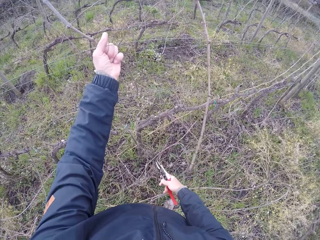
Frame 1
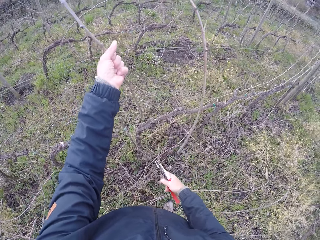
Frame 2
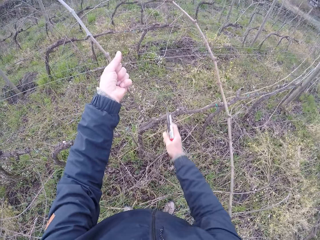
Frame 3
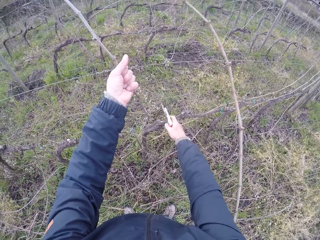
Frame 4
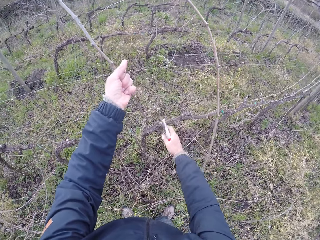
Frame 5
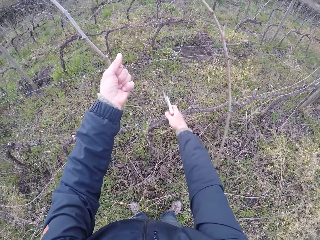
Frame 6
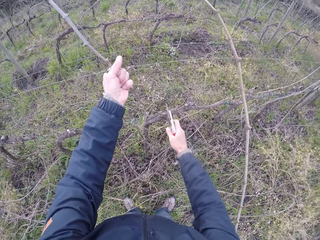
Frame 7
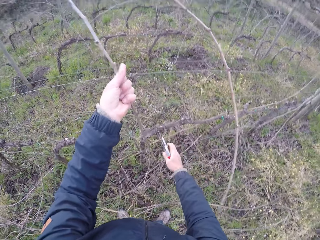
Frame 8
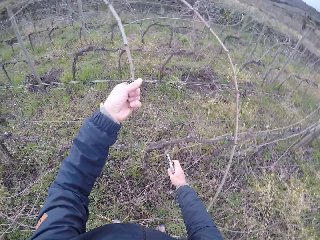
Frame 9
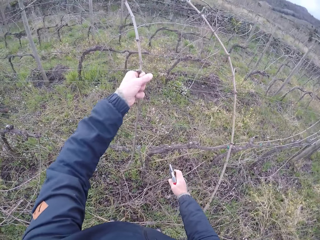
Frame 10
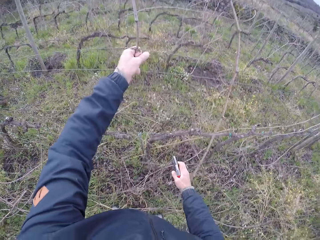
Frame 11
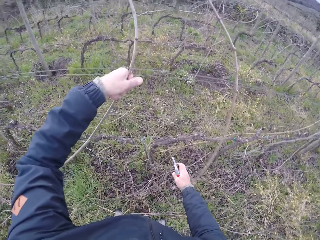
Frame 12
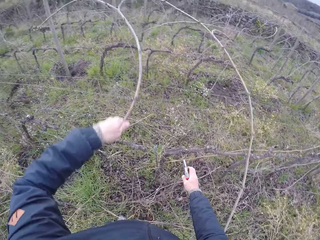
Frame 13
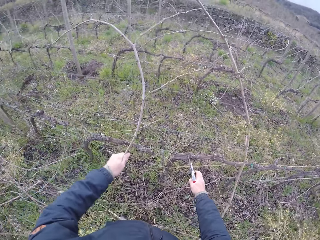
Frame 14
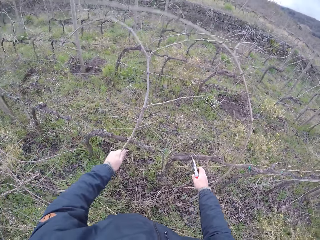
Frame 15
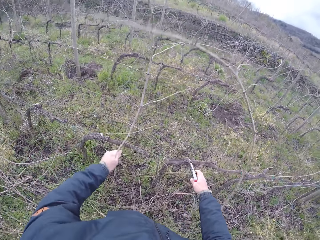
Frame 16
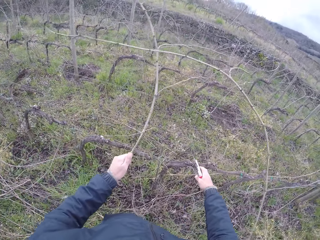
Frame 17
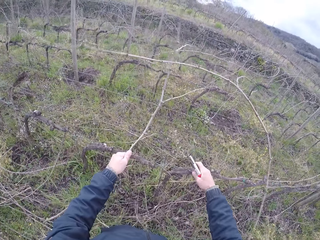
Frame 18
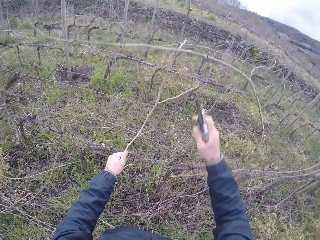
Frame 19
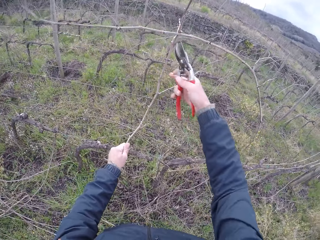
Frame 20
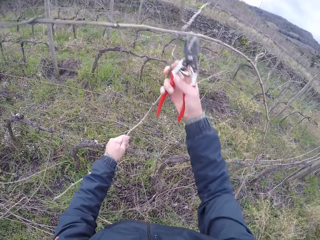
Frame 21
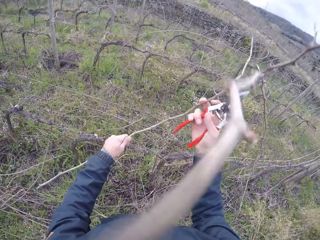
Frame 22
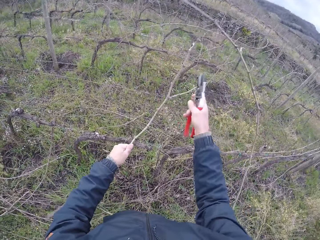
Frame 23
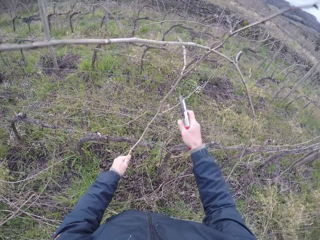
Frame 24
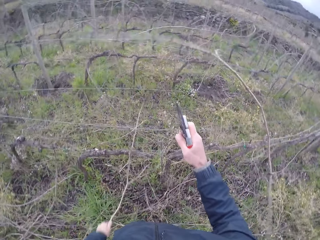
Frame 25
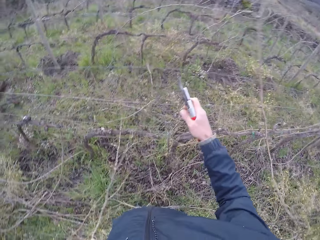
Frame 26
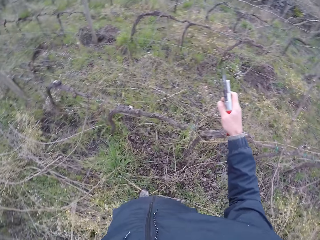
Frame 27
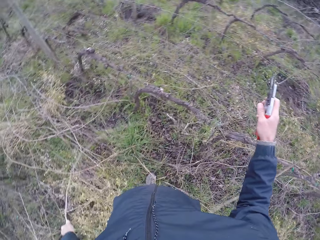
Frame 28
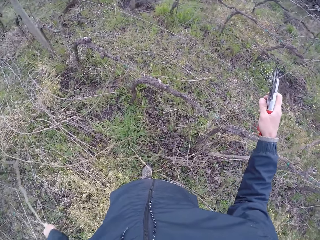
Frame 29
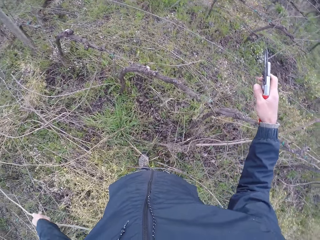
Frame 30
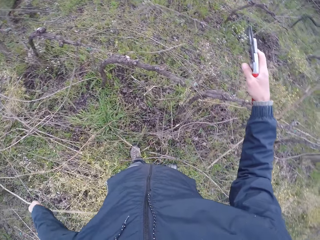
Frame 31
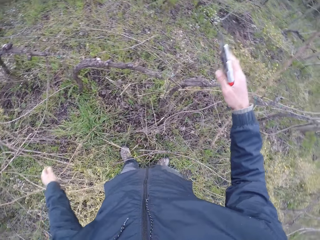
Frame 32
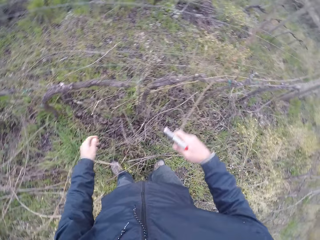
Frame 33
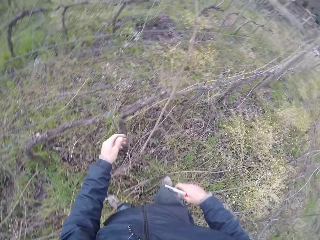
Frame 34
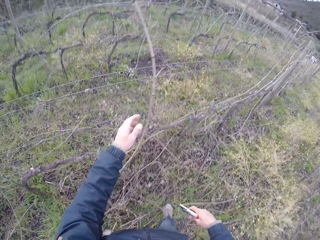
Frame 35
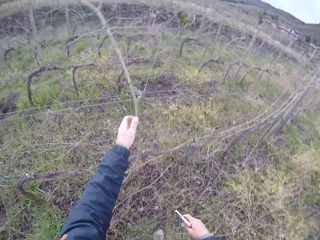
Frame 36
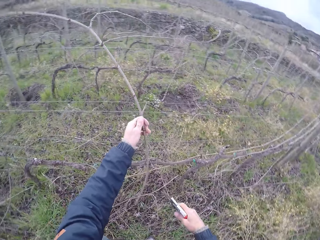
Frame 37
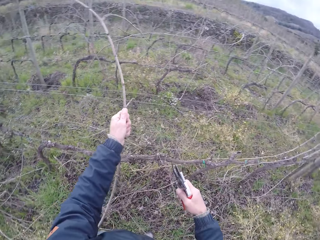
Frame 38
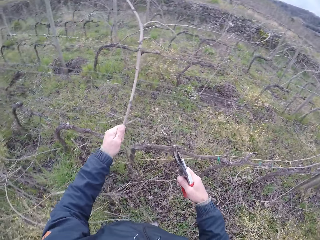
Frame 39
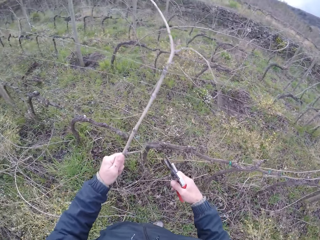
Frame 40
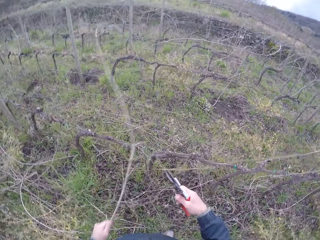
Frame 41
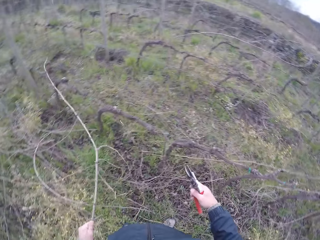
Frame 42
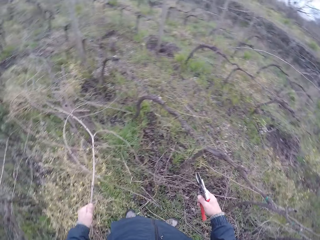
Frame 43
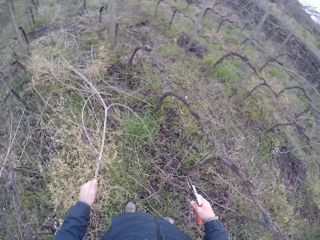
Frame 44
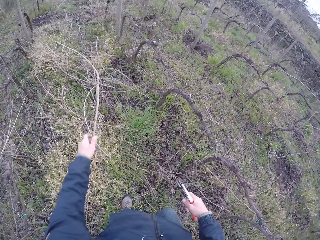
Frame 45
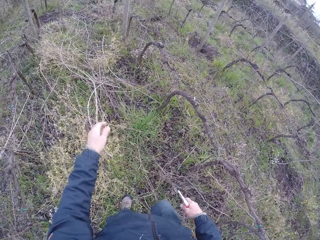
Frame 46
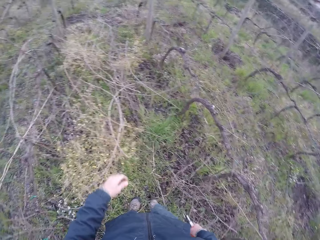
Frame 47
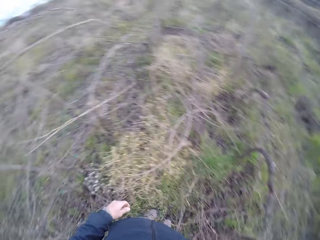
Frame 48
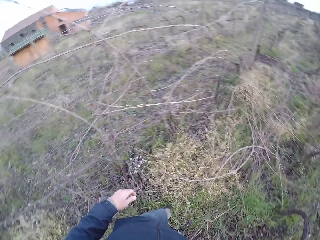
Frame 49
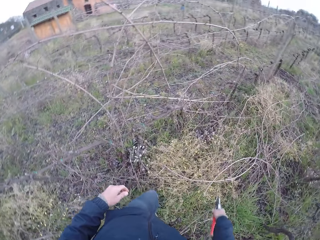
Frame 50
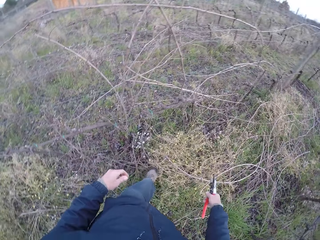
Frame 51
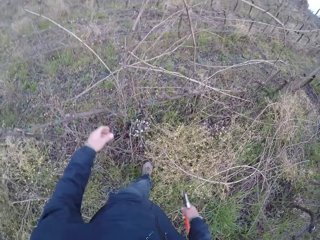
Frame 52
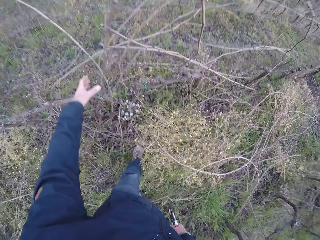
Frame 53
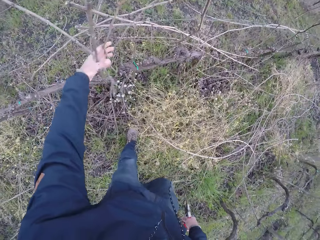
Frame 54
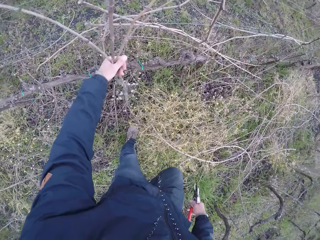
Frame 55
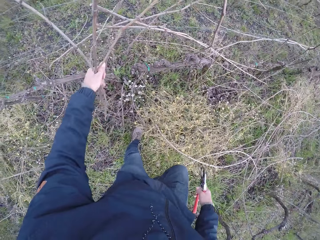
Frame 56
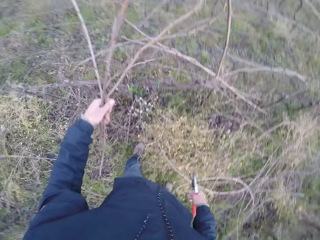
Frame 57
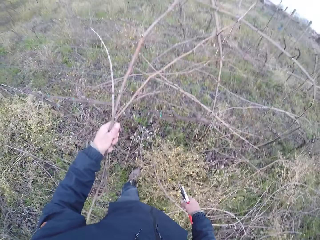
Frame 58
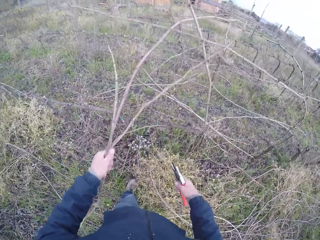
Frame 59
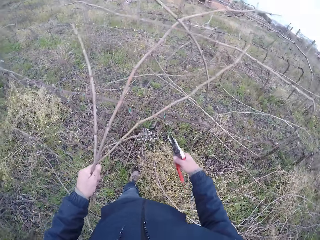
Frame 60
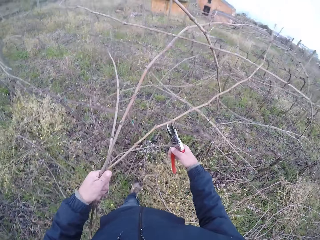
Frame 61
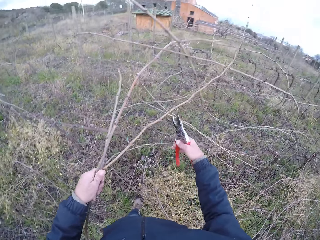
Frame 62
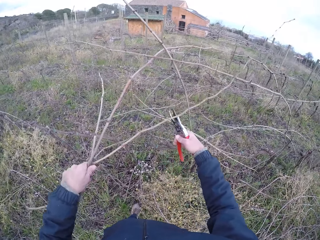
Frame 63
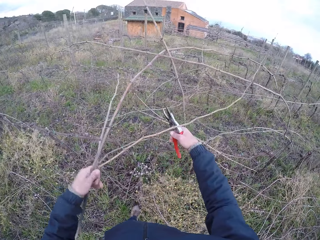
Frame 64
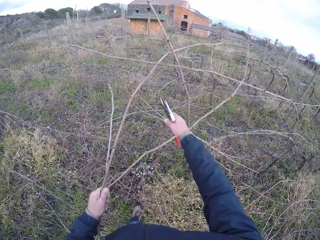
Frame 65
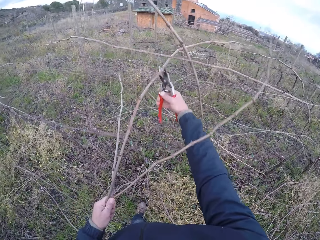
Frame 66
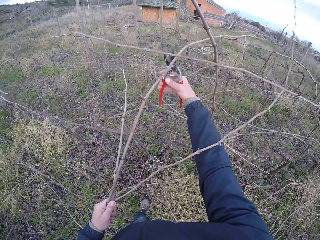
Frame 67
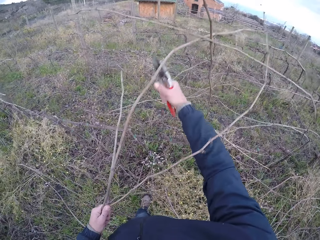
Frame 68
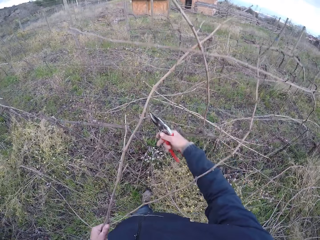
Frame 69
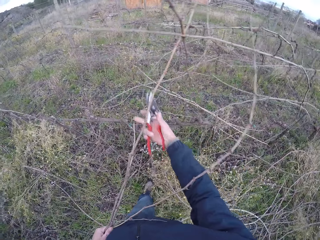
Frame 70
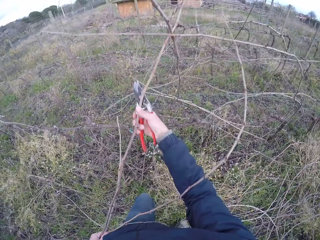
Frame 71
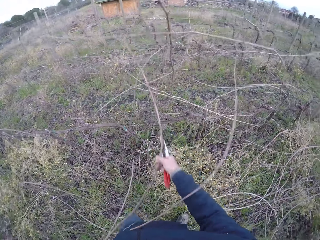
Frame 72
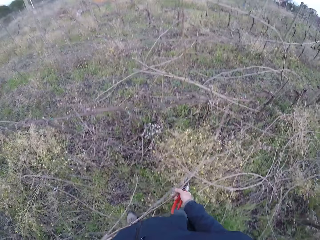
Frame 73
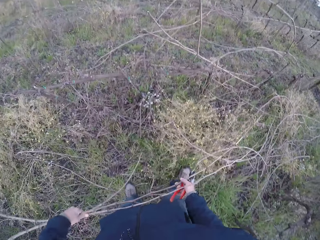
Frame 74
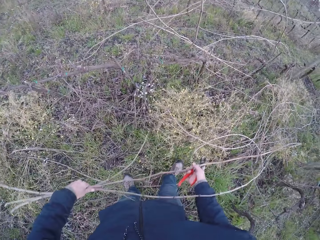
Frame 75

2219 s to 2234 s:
The camera wearer holds the fence with his right hand. He drops the twig on the ground with his left hand. He removes a twig from the fence with his left hand. He drops the twig on the ground with his left hand. He turns back. He removes twigs from the fence with both hands. He cuts a creeper with the pruner in his right hand.

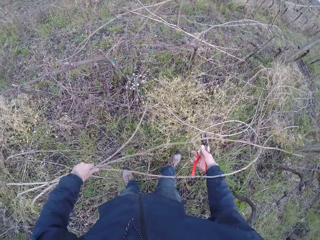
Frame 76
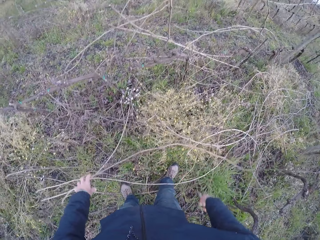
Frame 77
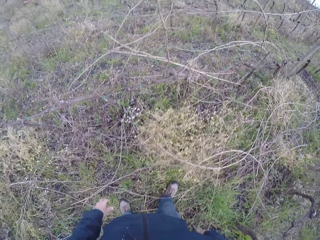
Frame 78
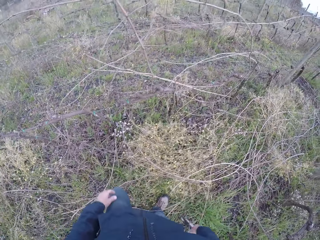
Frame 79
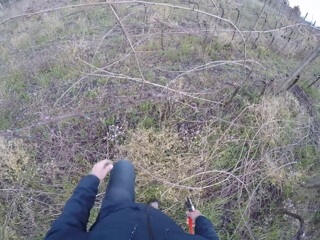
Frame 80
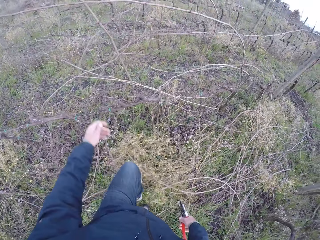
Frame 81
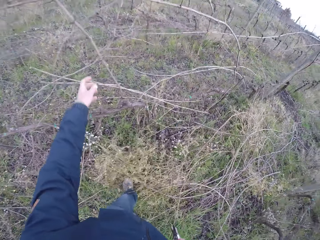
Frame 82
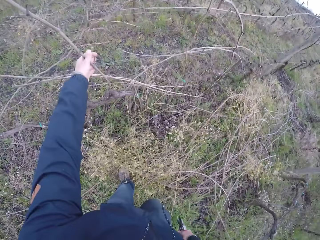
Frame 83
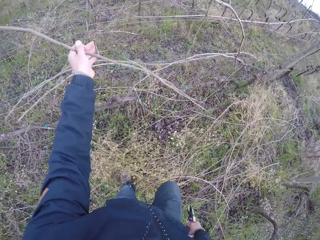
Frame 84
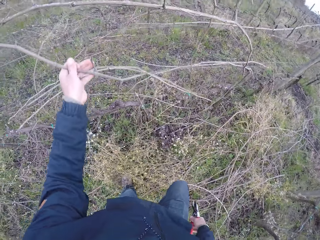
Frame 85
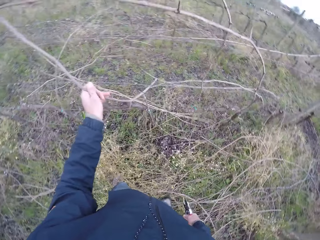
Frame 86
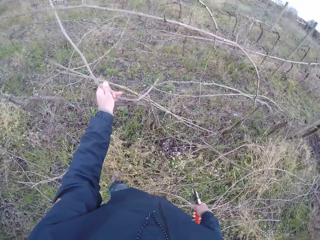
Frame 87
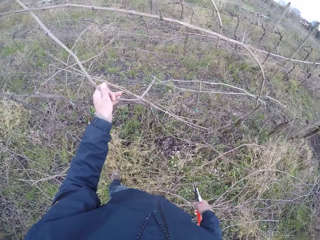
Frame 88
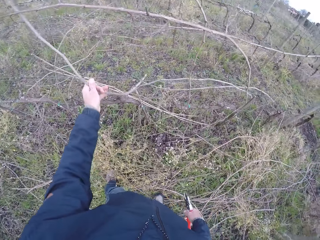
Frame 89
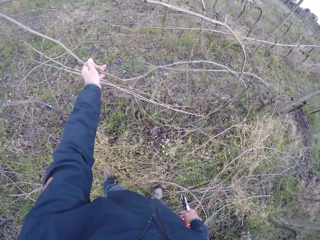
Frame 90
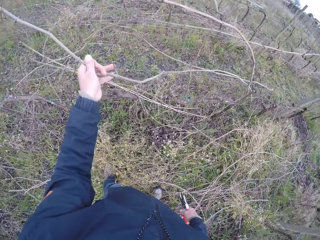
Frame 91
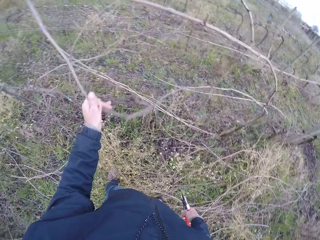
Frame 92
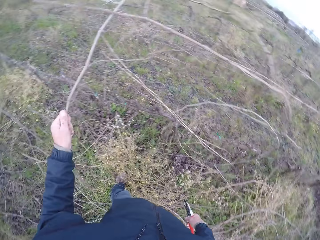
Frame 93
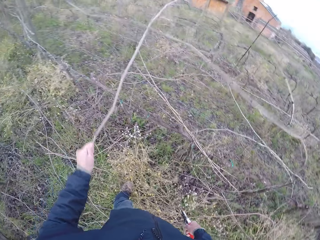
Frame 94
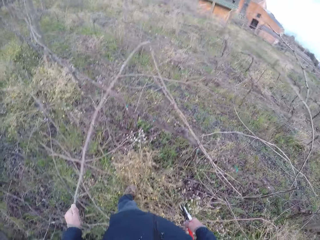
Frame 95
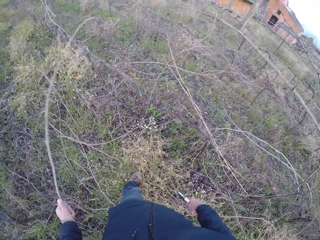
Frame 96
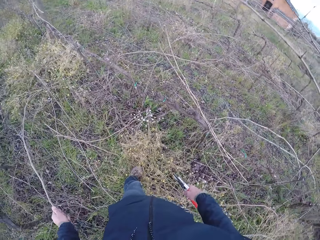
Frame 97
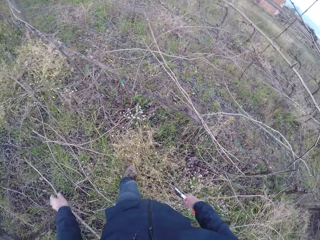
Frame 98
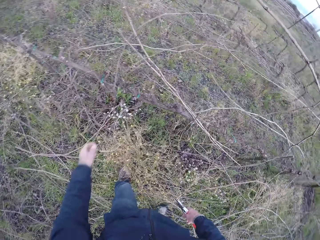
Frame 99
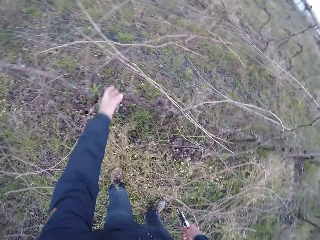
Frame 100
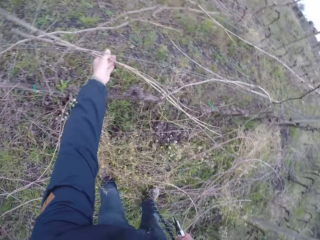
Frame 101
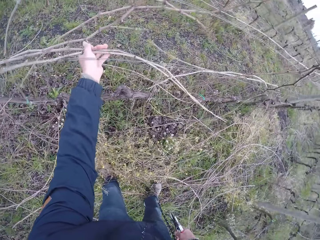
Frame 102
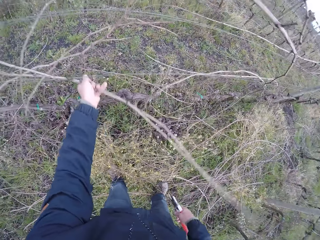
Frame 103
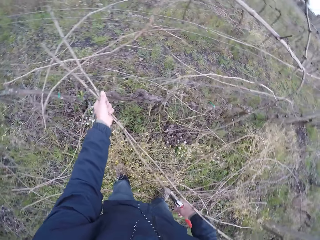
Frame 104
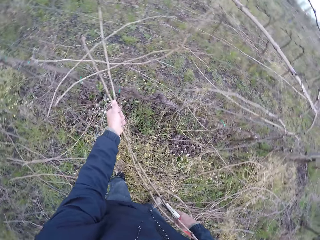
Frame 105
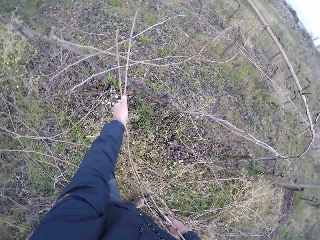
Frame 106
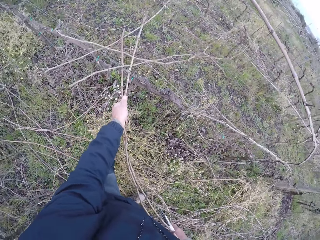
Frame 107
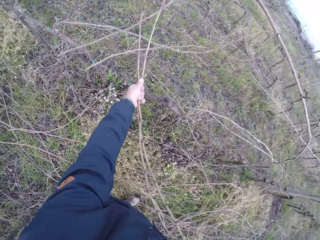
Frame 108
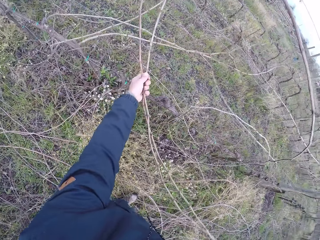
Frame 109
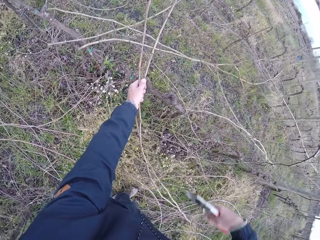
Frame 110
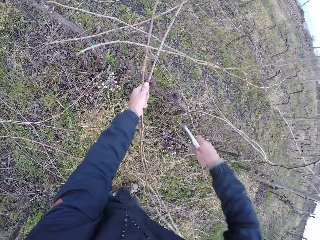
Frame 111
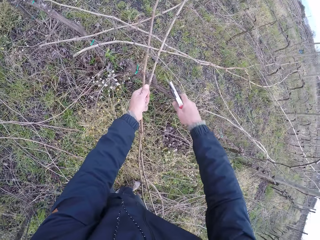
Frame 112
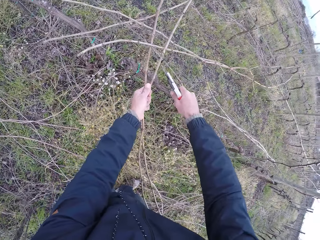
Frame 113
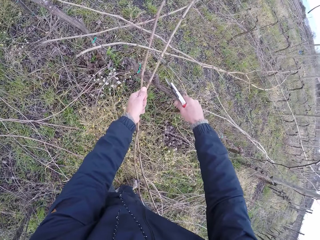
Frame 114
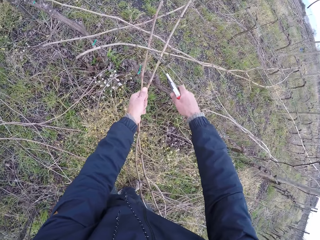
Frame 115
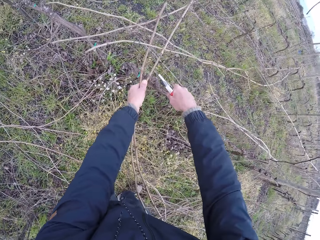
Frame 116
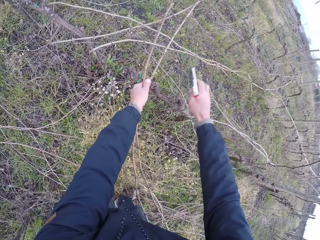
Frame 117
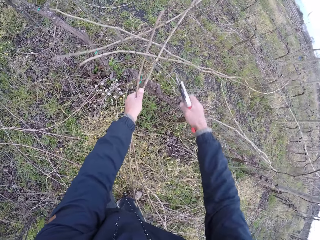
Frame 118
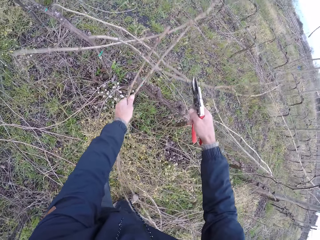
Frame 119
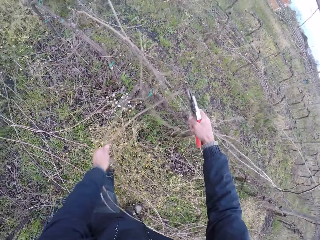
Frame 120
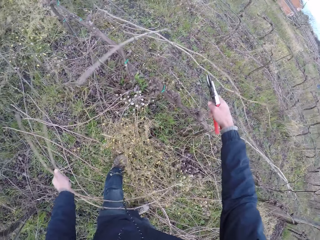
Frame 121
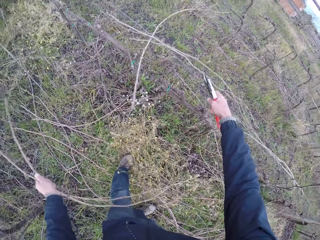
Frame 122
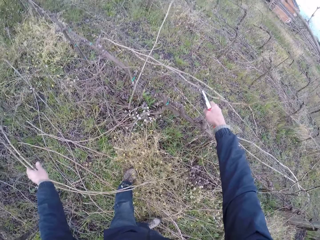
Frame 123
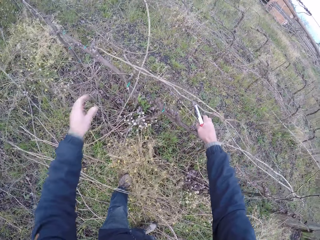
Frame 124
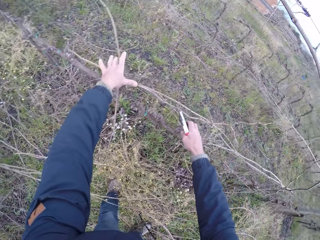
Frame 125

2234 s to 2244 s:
The camera wearer drops the twig on the ground with his left hand. He removes a twig from the fence with his left hand. He drops the twig on the ground with his left hand. He drags twigs on the fence with his left hand. He cuts the twig with the pruner in his right hand. He drags twigs on the fence with his left hand. He holds the fence with his right hand. He drops the twigs on the ground with his left hand.
